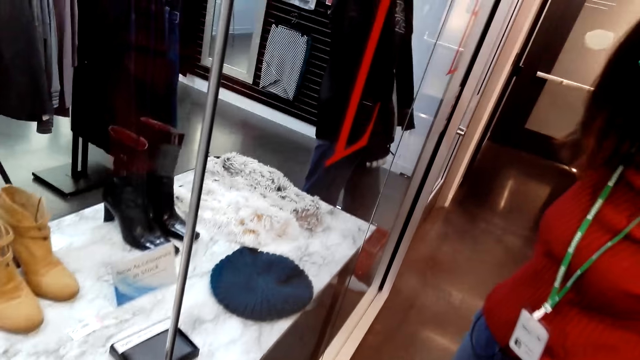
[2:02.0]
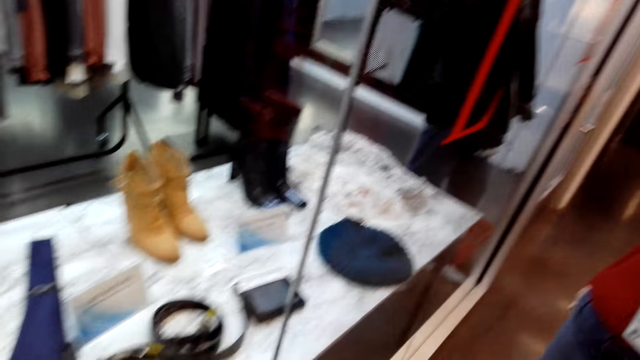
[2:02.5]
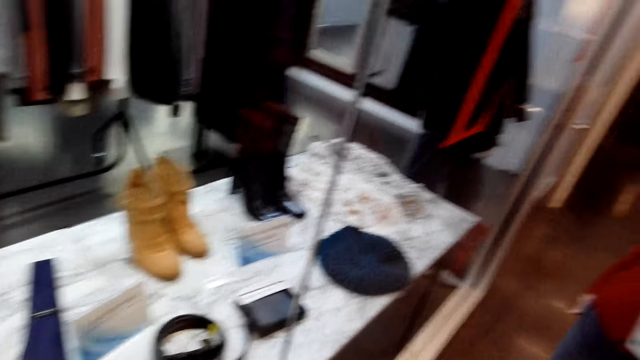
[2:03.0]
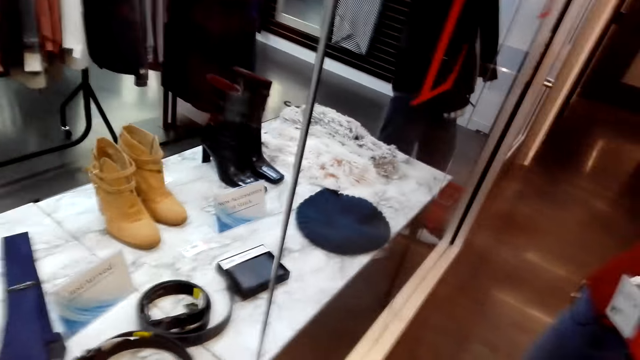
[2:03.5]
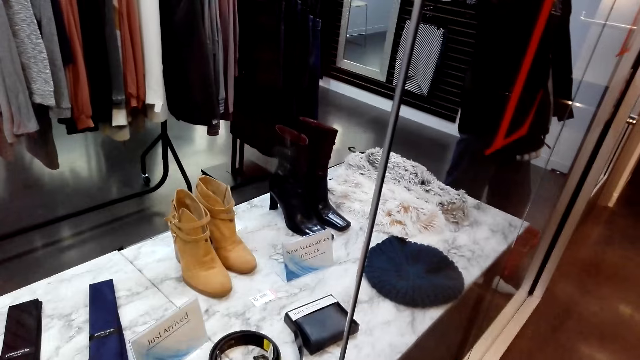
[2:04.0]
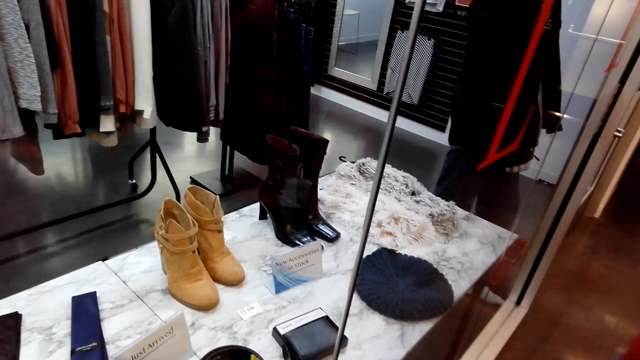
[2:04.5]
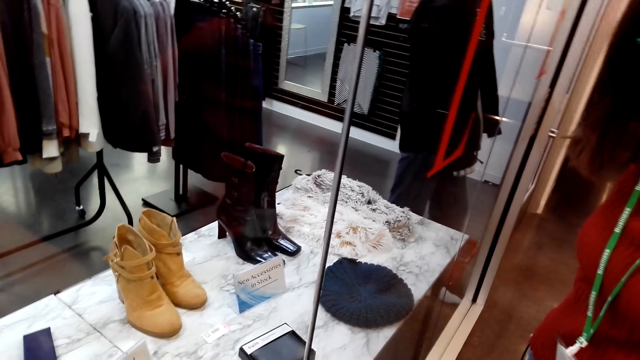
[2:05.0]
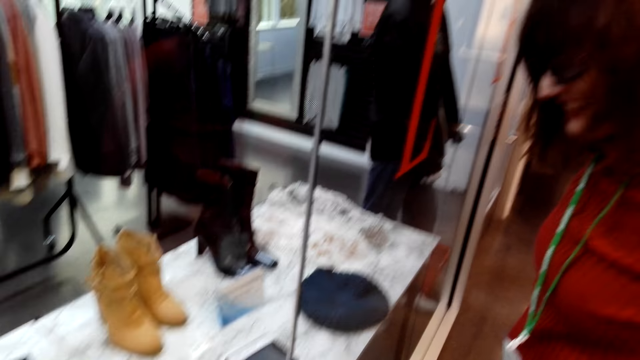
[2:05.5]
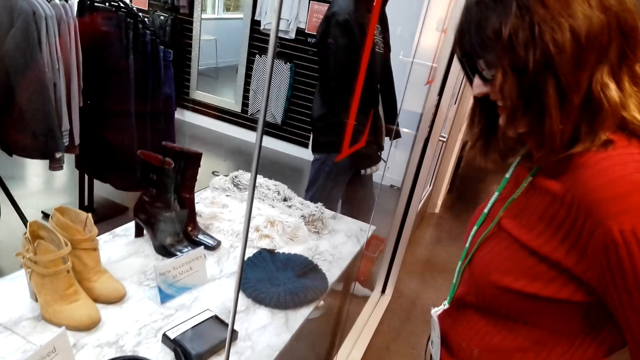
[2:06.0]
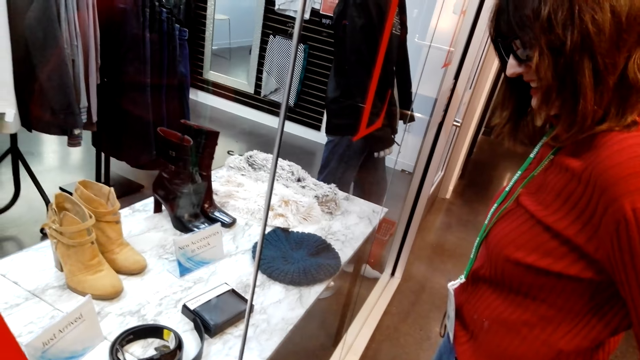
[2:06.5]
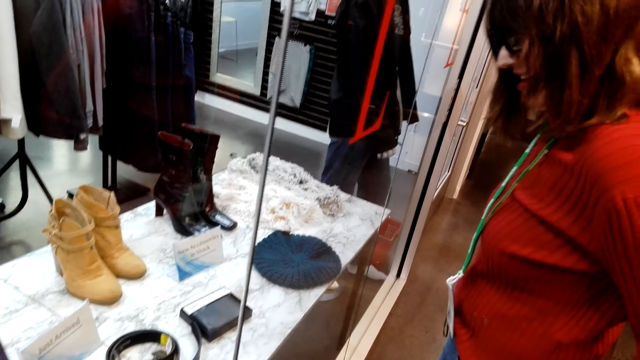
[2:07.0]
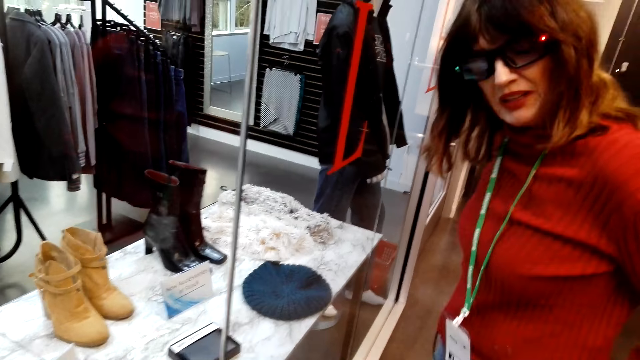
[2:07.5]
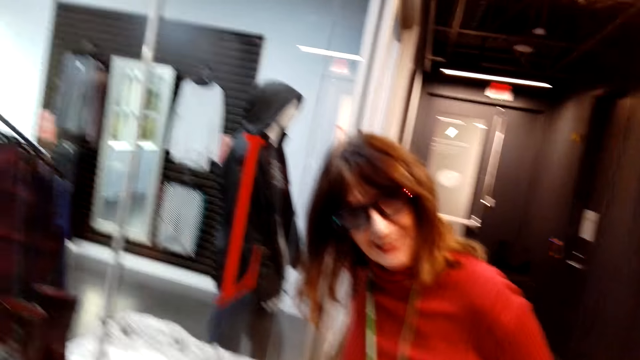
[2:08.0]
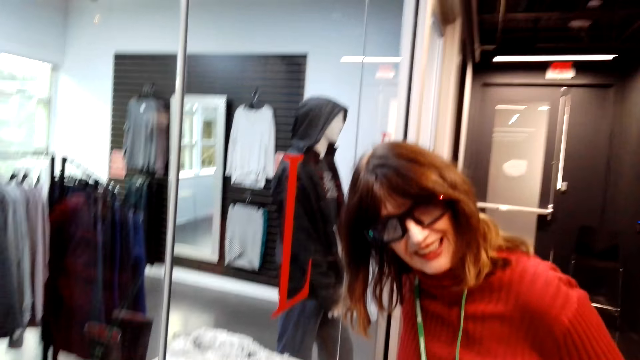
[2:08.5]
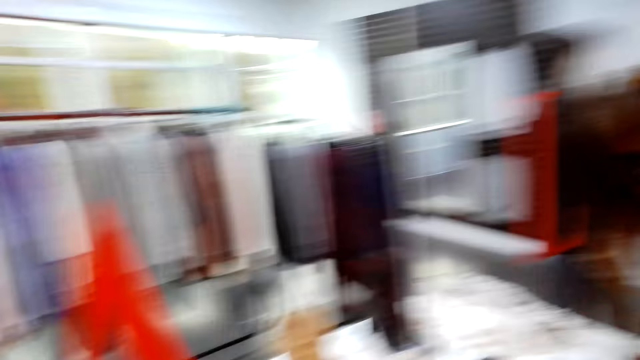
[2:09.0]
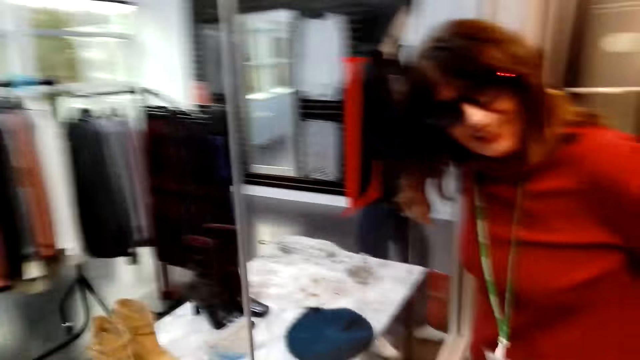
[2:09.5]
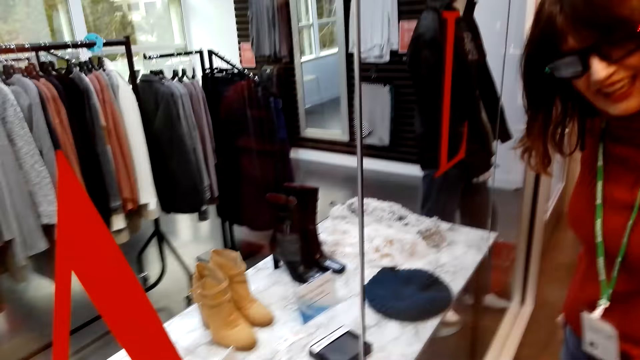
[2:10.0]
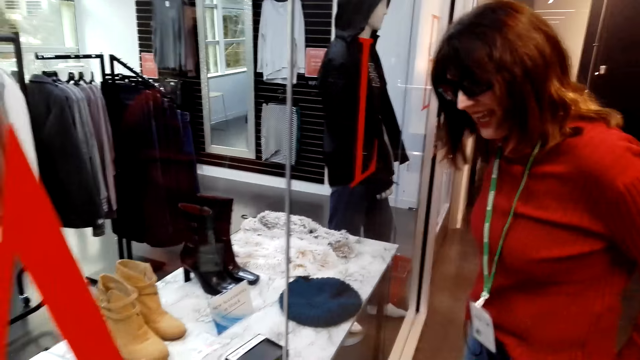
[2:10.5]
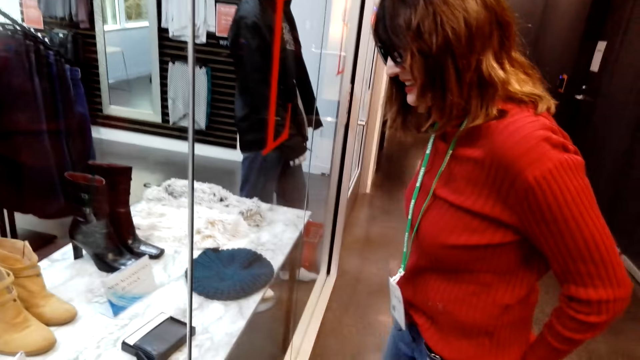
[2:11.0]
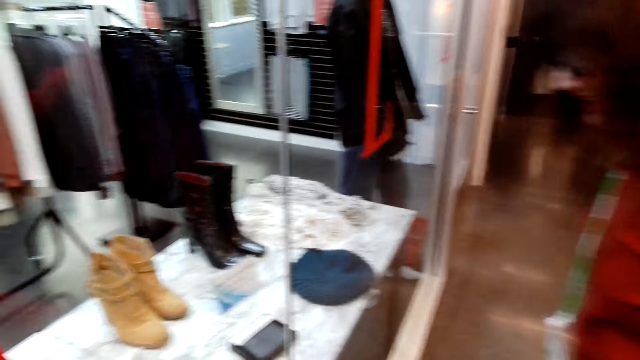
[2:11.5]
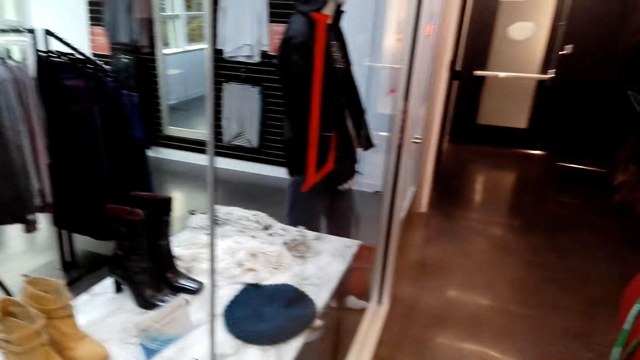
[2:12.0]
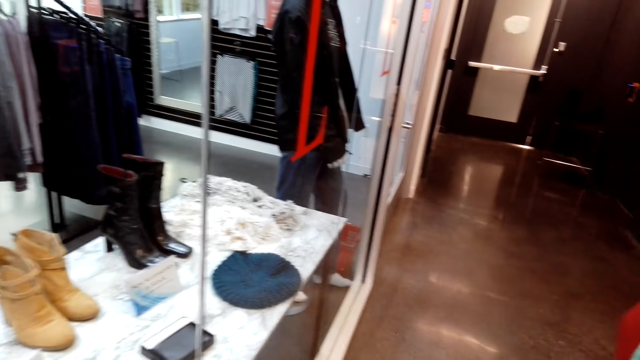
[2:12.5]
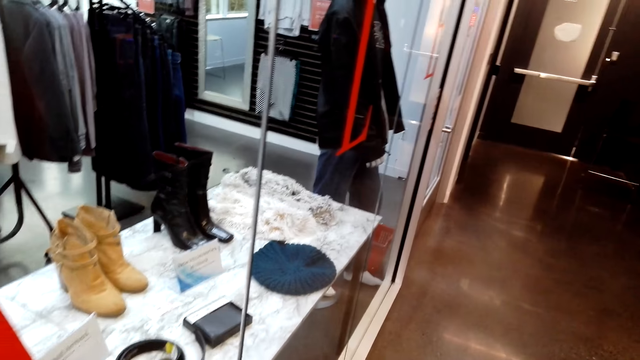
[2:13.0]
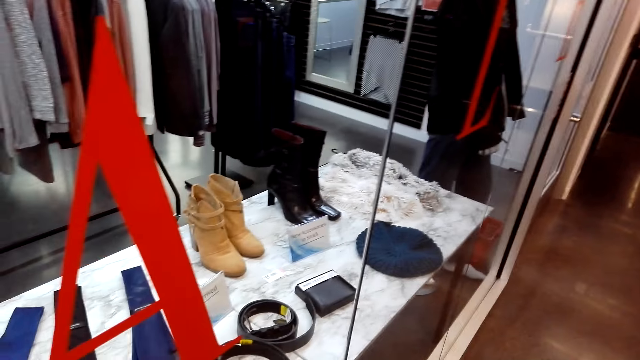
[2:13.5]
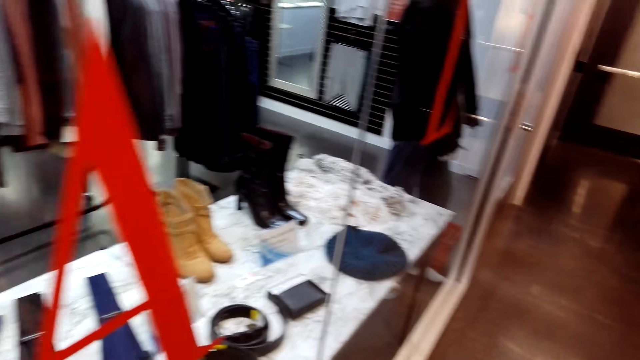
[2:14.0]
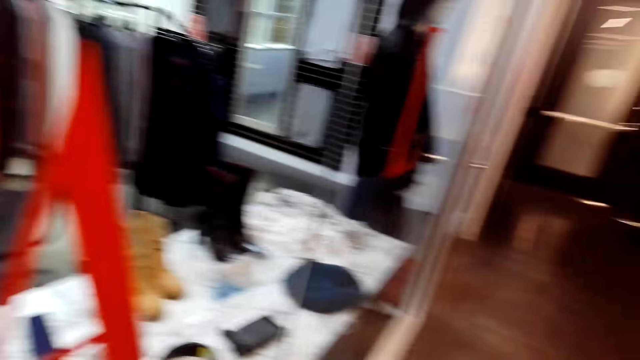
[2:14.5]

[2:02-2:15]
The lady lowers her hand and speaks to the camera wearer. The camera wearer looks around and speaks to the lady. The lady speaks to the camera wearer, stares around, laughs, and interacts with the camera wearer. The camera wearer speaks to the lady. The lady speaks to the camera wearer. The camera wearer looks around and speaks to the lady.

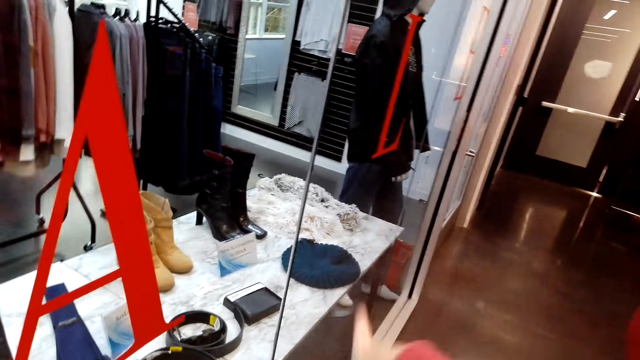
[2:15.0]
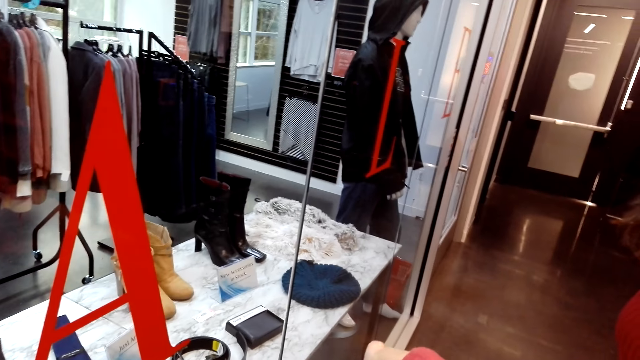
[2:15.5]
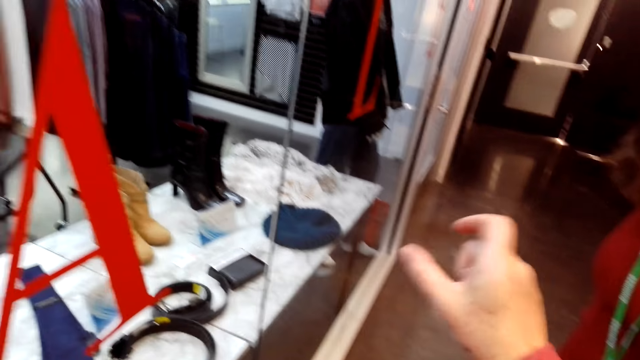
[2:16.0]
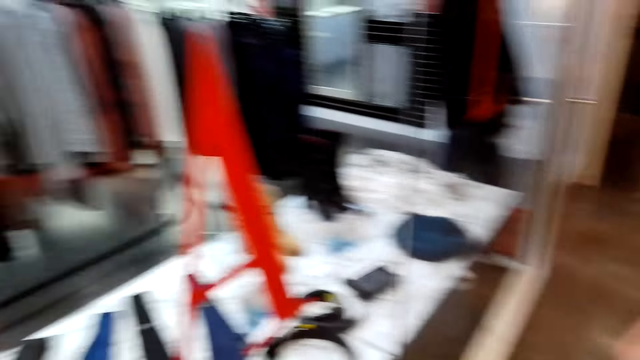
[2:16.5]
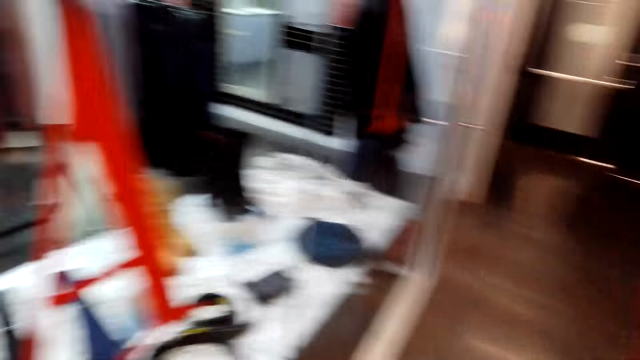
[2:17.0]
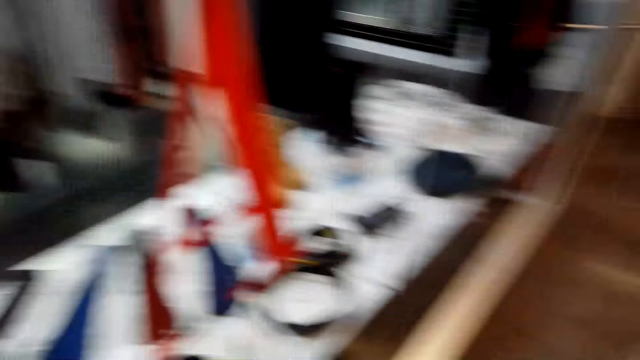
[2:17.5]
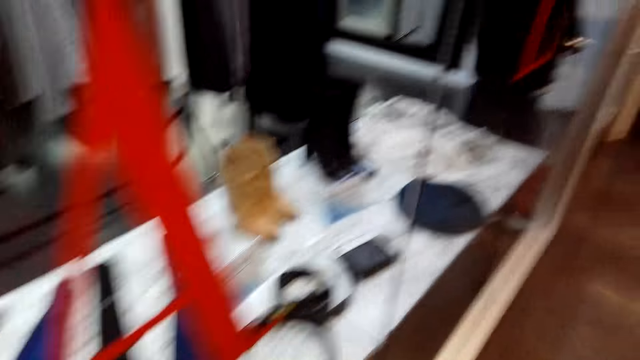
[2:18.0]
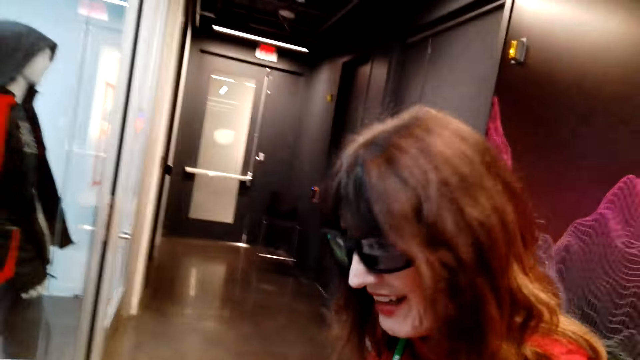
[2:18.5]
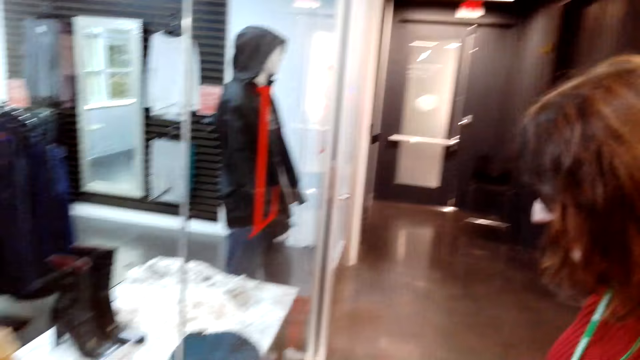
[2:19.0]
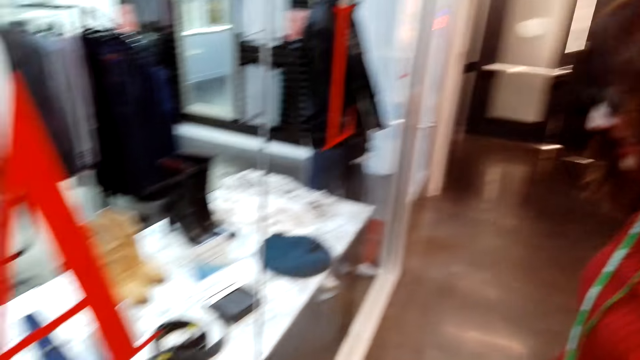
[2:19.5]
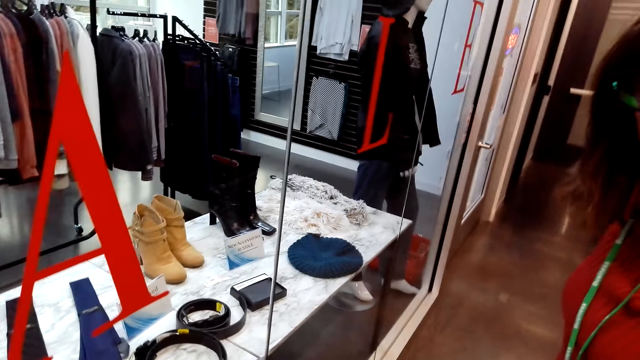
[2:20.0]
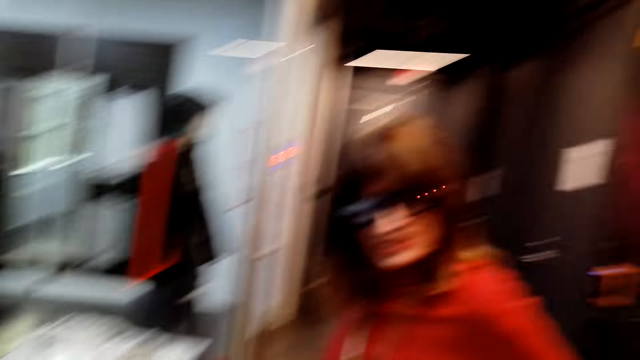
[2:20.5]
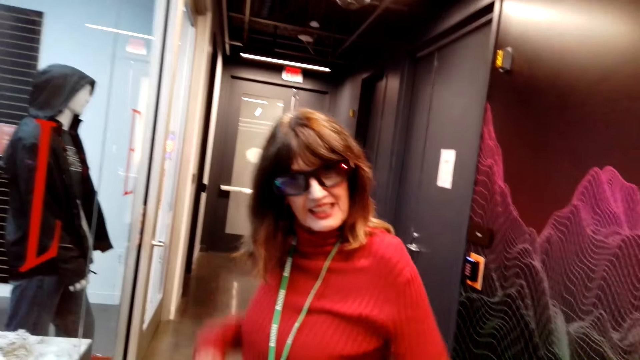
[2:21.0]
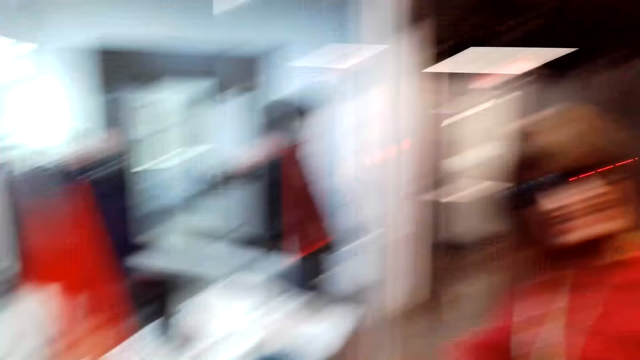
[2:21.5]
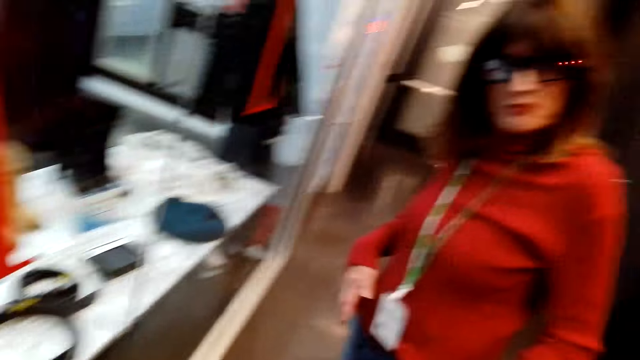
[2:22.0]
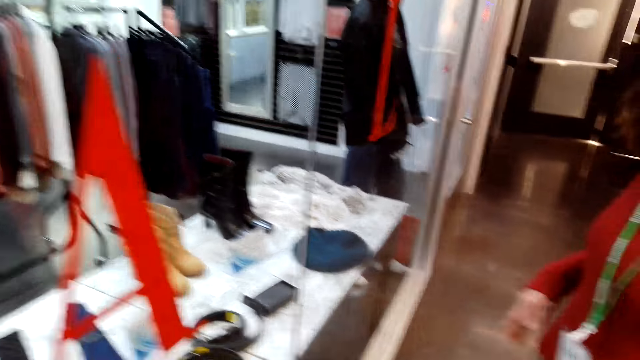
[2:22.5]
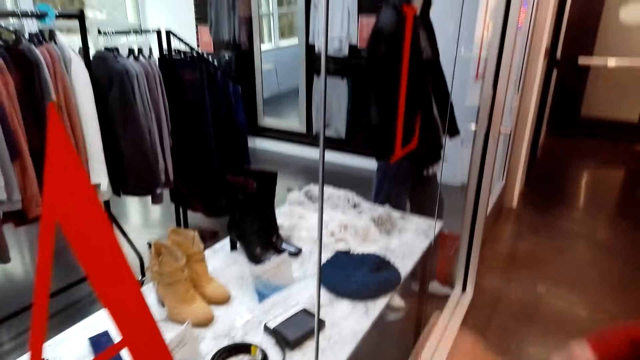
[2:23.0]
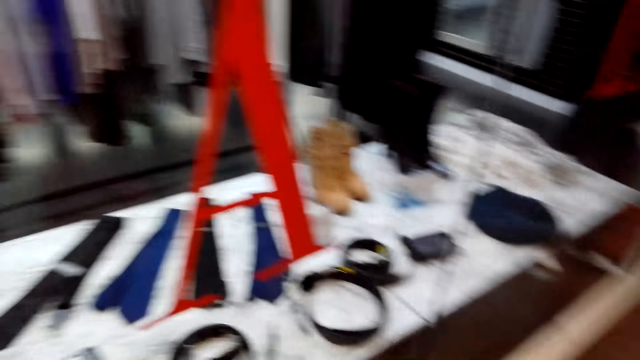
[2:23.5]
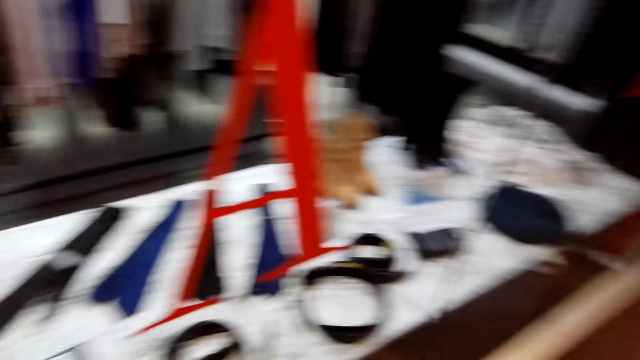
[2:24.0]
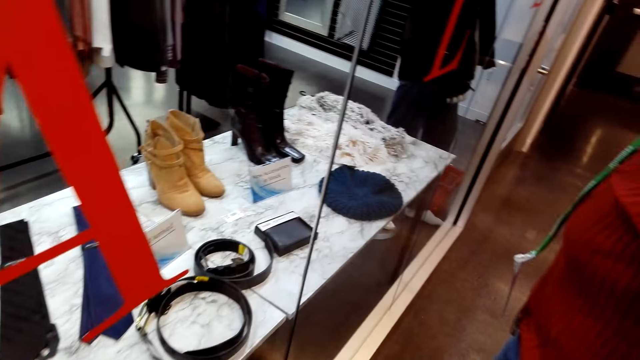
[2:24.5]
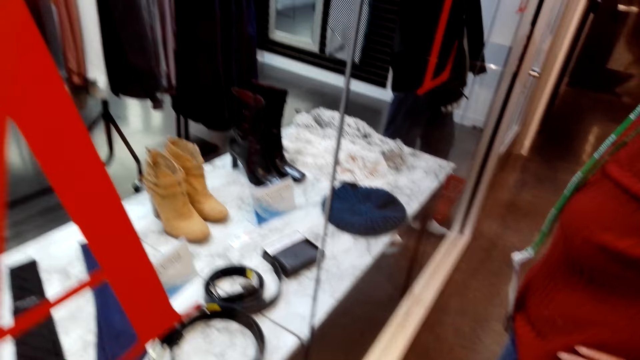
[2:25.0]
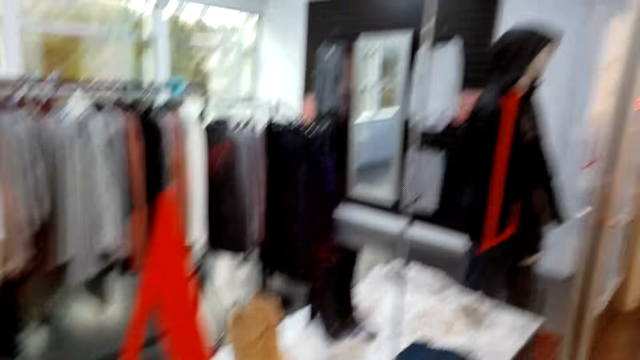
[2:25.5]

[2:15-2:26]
The camera wearer illustrates with a hand and moves her hand. She looks around. The lady interacts with the camera wearer. The lady speaks to the camera wearer and illustrates with hands. The camera wearer speaks to the lady.
